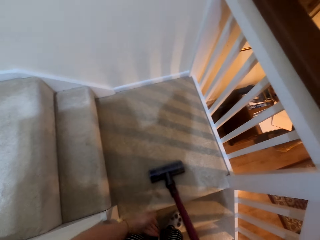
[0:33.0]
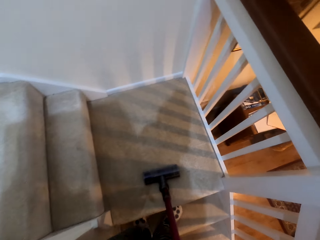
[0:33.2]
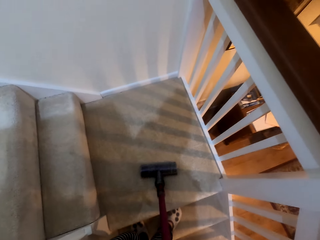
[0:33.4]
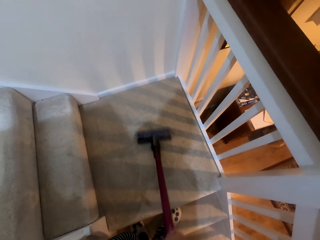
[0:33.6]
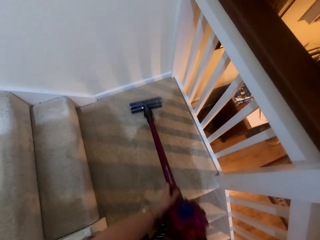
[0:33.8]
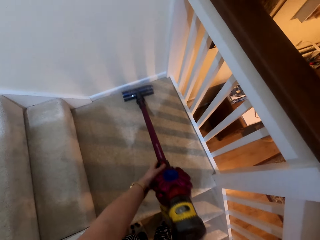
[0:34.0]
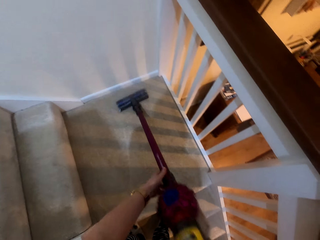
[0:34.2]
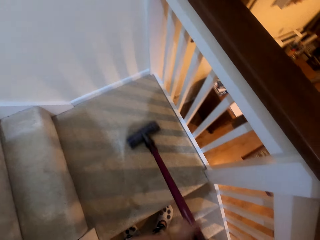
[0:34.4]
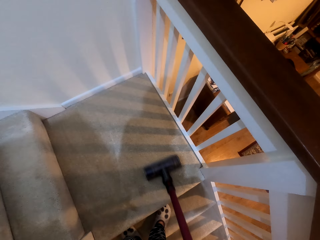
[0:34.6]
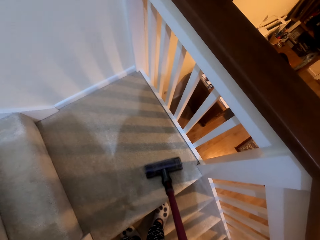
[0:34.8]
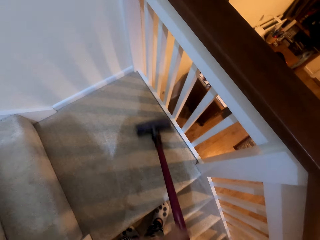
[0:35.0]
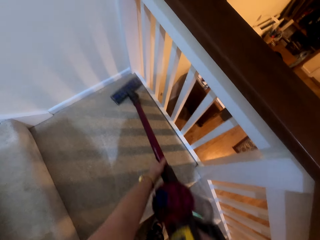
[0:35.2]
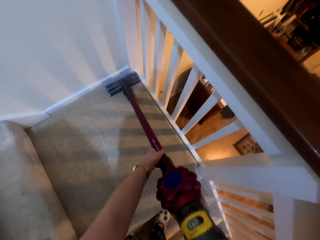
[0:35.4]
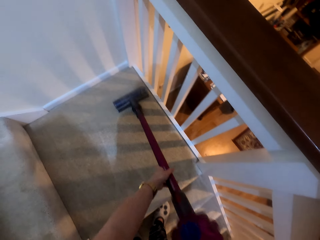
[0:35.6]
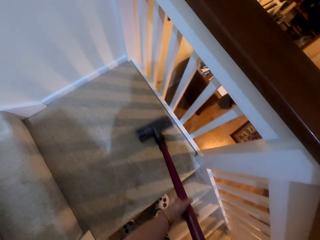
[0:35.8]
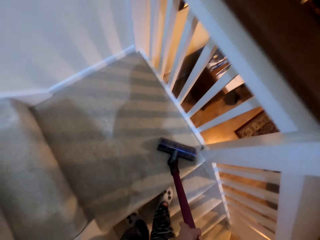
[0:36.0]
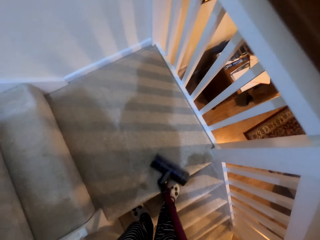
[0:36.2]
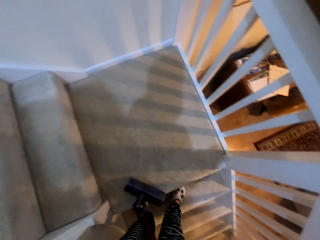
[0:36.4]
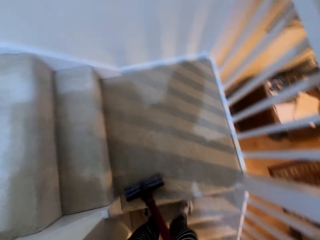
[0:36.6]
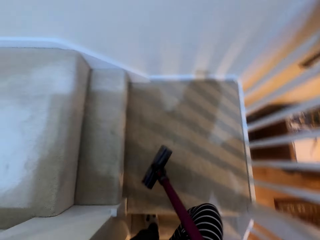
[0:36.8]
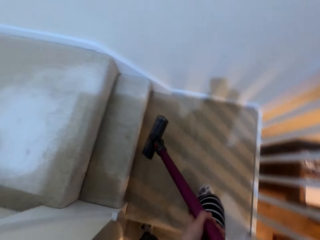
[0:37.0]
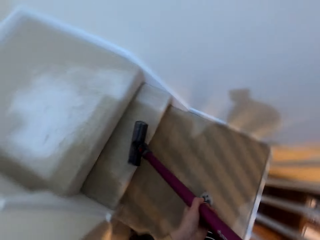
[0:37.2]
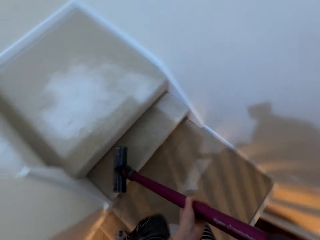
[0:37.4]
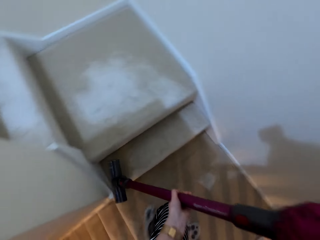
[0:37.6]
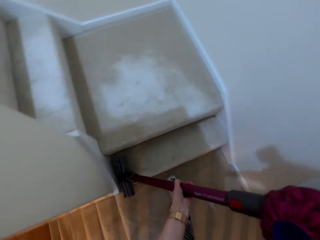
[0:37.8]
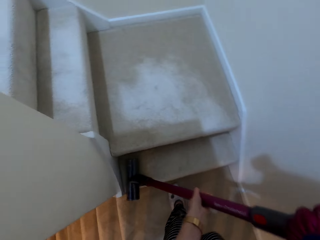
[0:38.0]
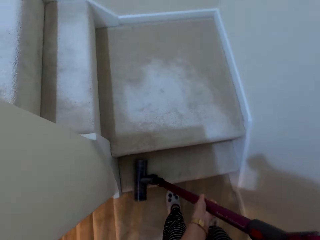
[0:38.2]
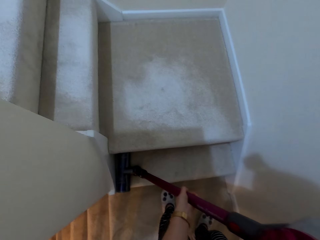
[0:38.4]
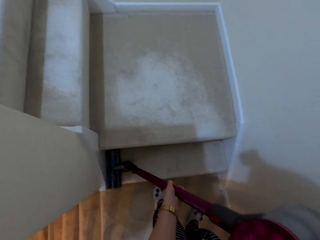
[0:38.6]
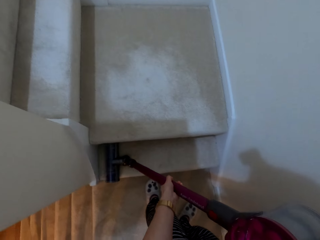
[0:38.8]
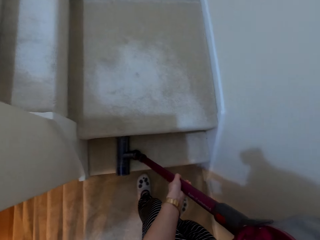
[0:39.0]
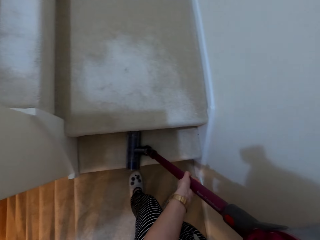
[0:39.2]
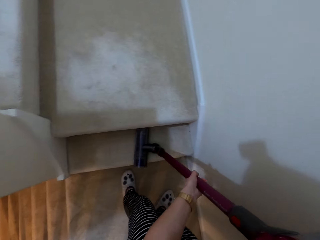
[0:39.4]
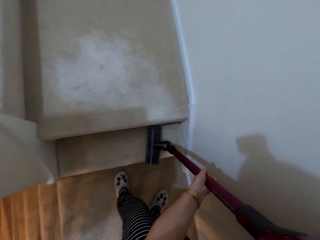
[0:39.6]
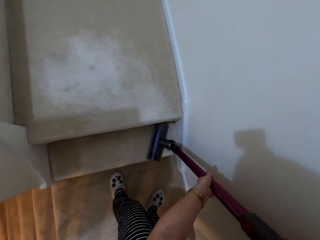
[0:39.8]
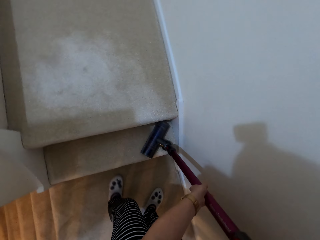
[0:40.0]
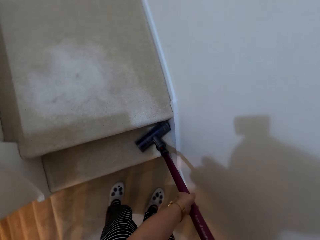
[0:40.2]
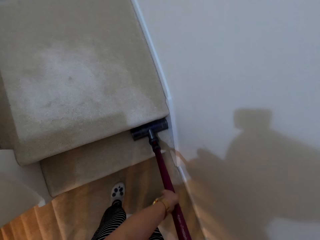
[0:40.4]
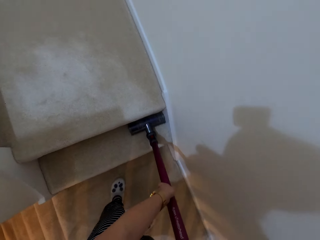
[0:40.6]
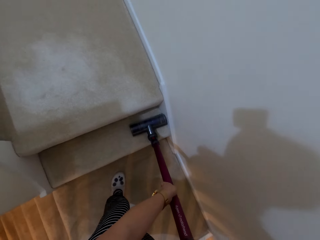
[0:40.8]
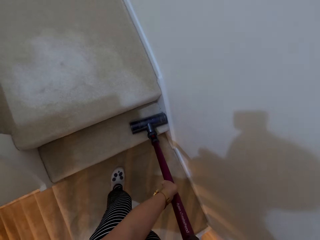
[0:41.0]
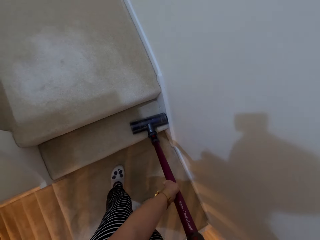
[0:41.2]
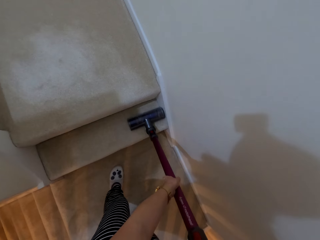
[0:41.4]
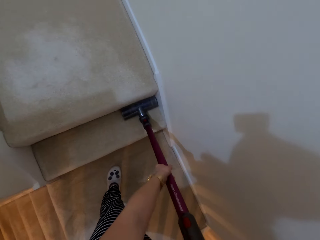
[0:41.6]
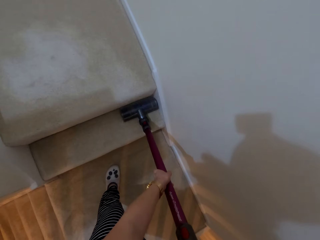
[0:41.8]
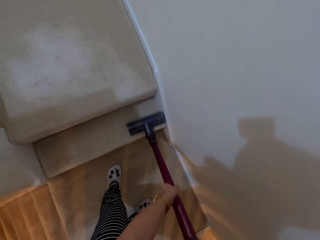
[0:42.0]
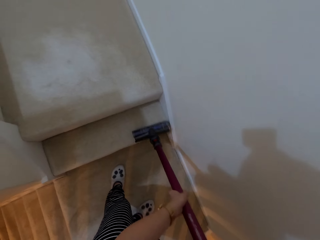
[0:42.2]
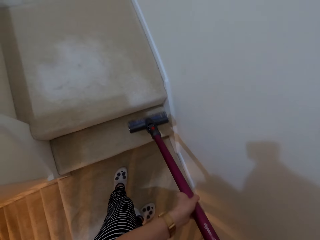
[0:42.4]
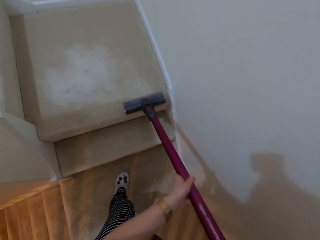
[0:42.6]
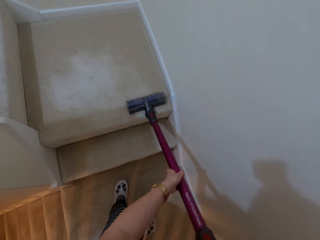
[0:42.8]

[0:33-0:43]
The camera wearer climbs the stairs. They vacuum the stairs with a vacuum cleaner.

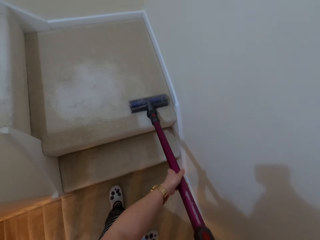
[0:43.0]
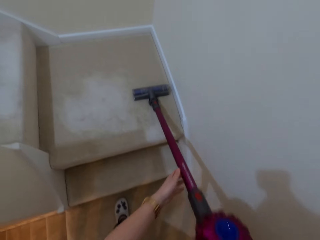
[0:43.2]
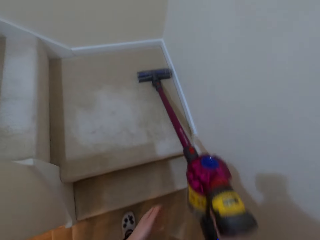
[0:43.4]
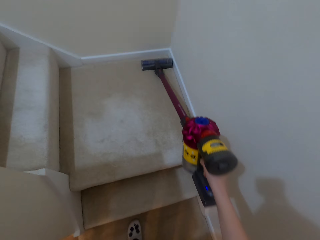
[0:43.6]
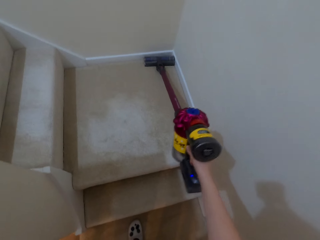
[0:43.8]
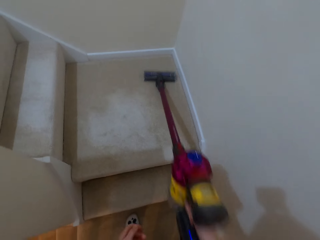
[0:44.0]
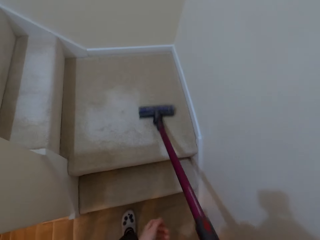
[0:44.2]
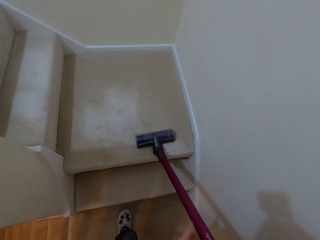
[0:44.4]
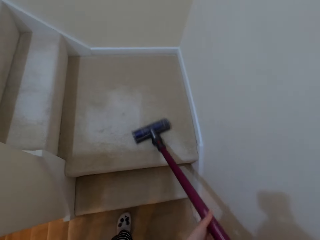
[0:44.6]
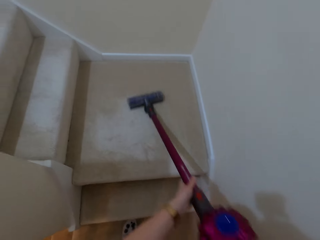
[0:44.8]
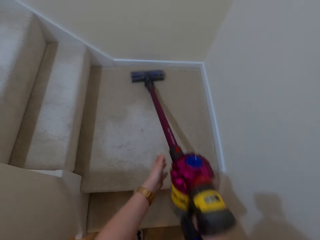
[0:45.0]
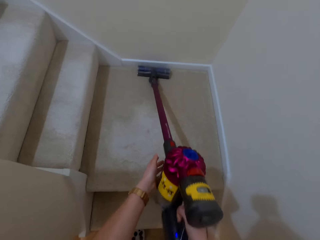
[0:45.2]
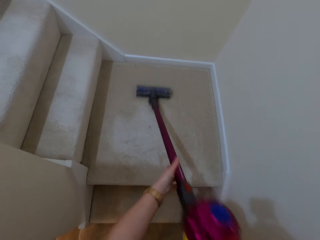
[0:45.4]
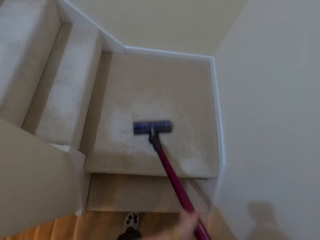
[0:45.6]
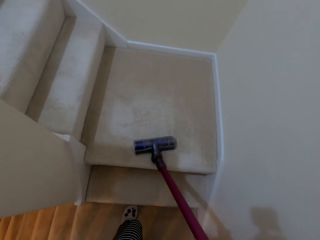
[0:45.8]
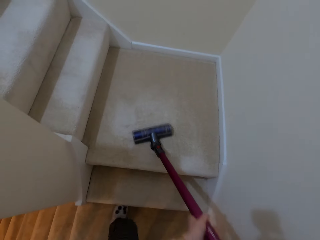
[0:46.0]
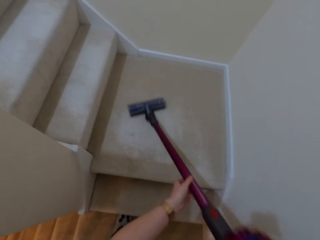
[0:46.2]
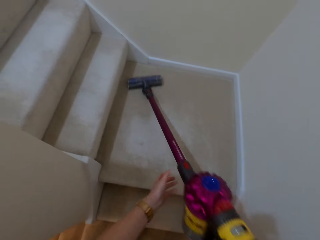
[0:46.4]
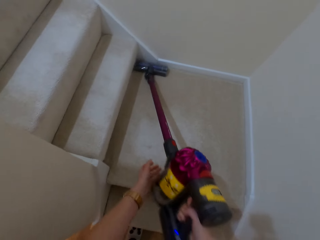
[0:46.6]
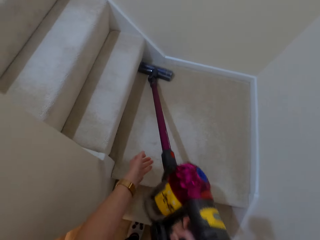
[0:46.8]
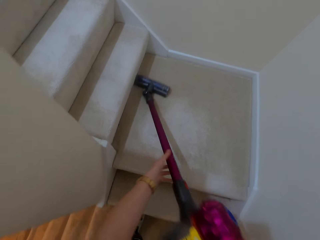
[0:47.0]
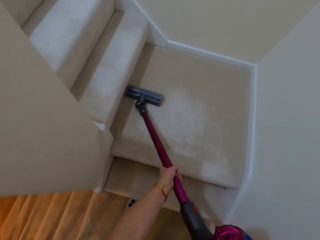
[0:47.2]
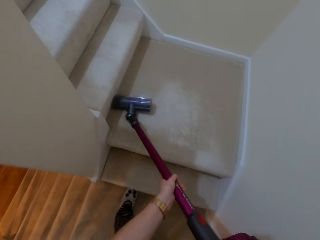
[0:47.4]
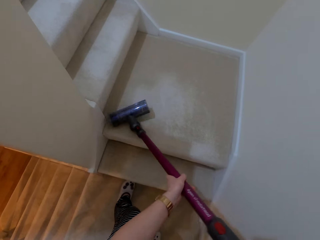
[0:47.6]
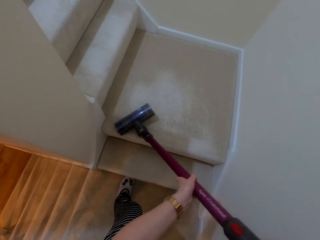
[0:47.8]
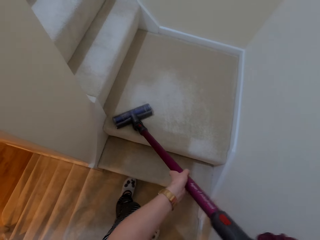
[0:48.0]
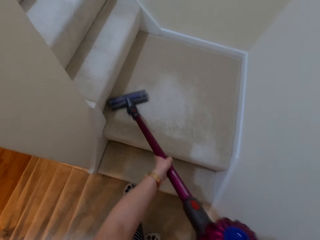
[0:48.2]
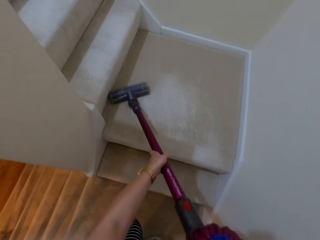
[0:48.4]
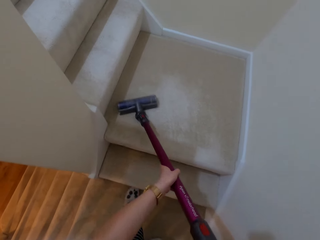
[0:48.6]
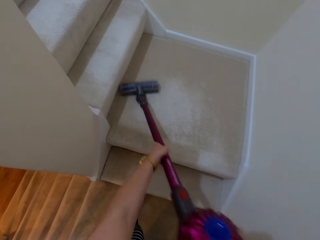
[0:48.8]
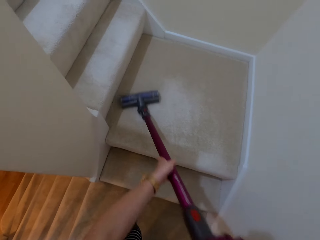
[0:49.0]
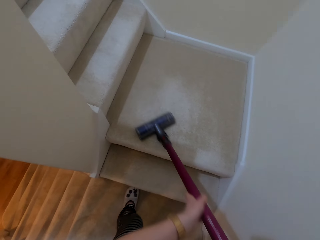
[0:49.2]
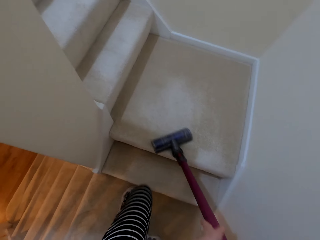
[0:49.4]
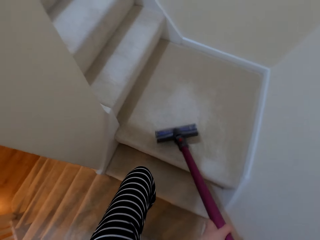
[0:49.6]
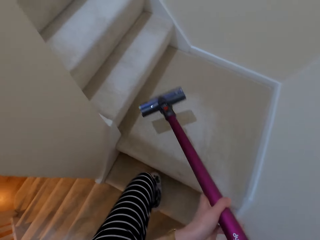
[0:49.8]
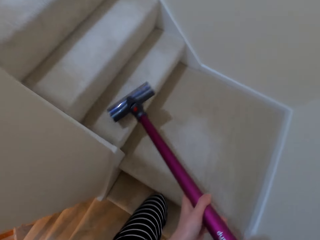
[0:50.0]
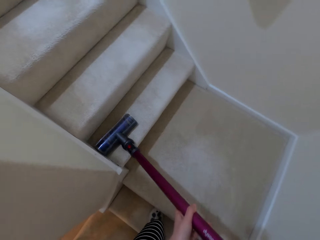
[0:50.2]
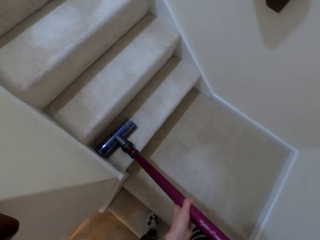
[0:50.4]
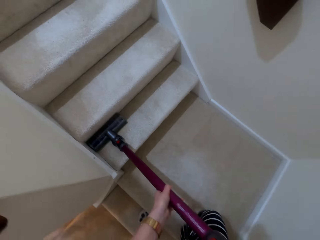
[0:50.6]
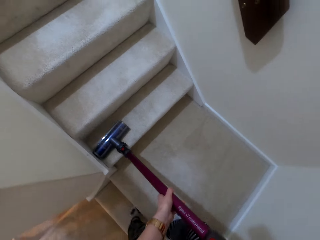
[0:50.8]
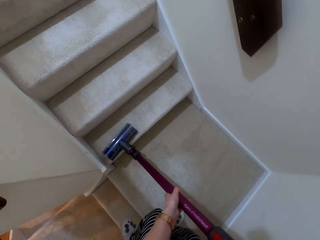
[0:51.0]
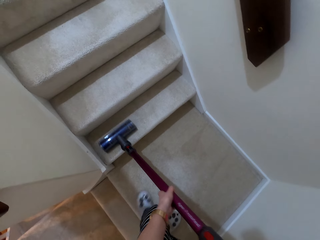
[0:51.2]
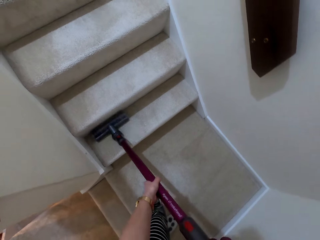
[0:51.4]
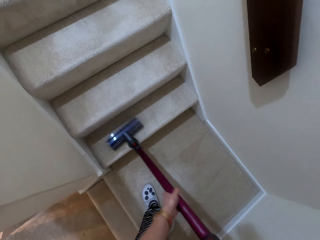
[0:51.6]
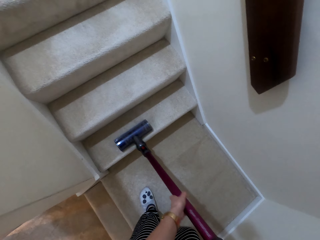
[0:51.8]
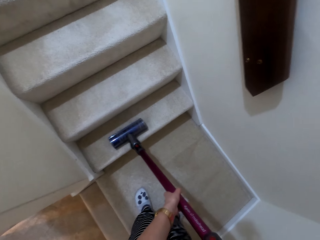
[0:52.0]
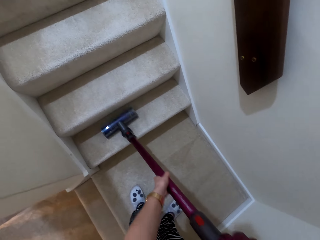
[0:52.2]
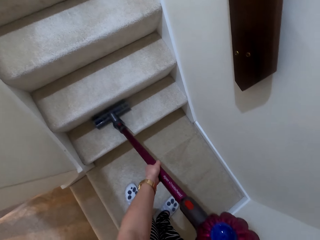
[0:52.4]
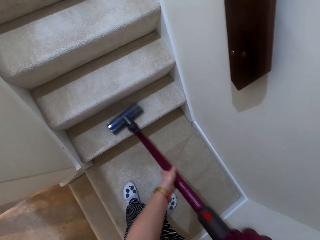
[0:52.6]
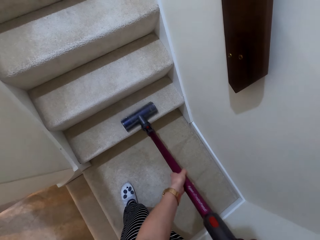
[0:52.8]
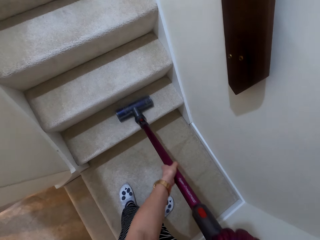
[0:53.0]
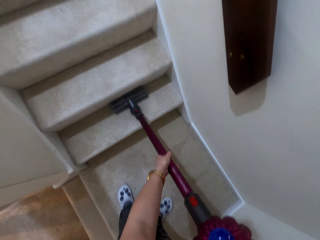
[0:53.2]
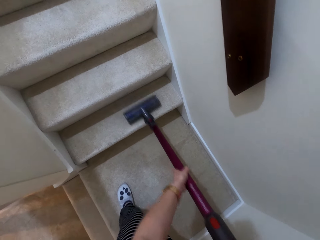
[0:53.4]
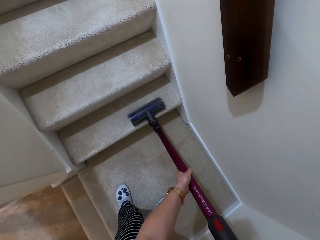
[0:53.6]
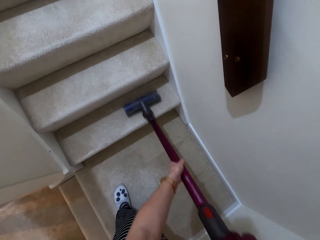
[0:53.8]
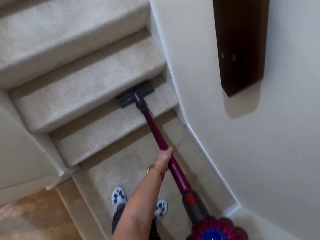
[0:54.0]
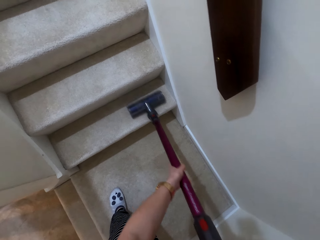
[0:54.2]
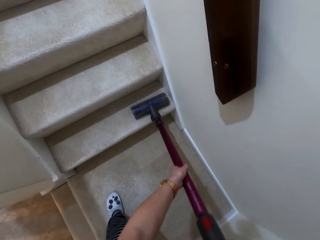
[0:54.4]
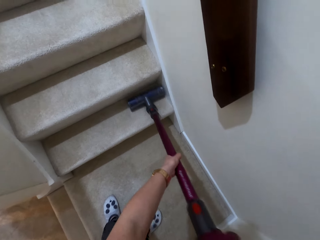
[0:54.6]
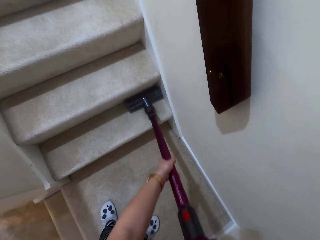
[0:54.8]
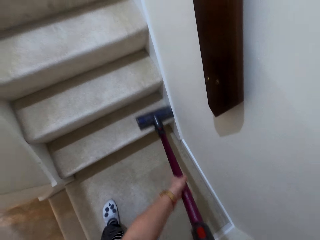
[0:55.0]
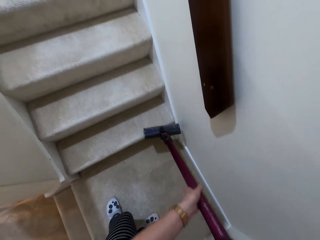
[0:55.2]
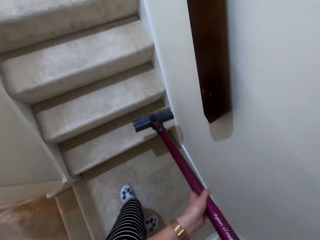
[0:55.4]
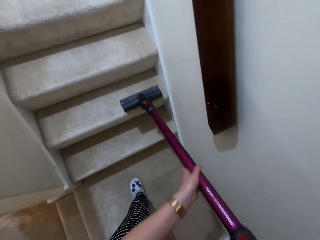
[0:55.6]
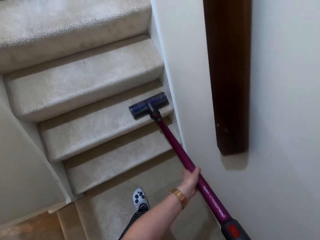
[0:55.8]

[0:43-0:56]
The camera wearer cleans a landing of a stair with a vacuum cleaner. He pulls his hand off the vacuum cleaner. He vacuums the stairs with the vacuum cleaner. He holds the vacuum cleaner with both hands. He vacuums the stairs with the vacuum cleaner. He climbs the stairs. He vacuums the stairs with the vacuum cleaner.
